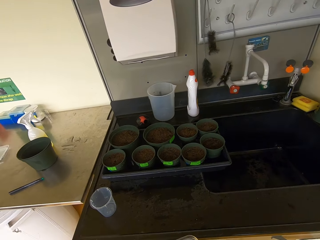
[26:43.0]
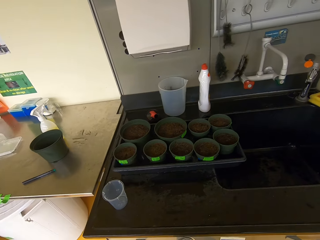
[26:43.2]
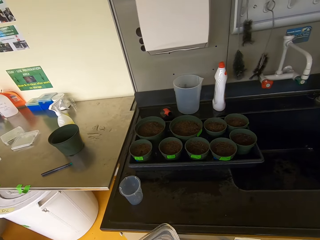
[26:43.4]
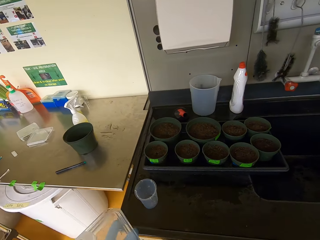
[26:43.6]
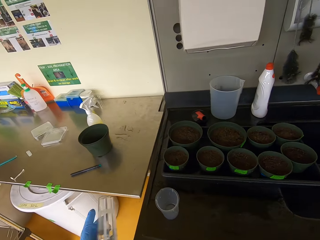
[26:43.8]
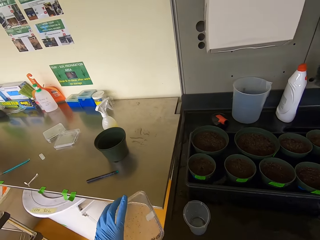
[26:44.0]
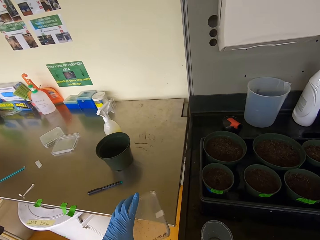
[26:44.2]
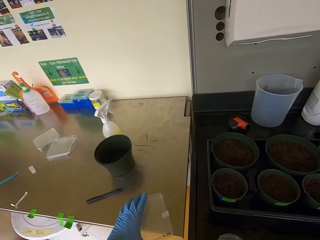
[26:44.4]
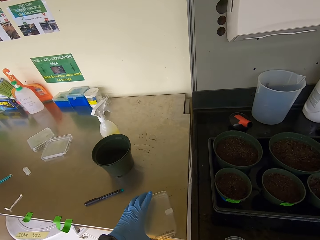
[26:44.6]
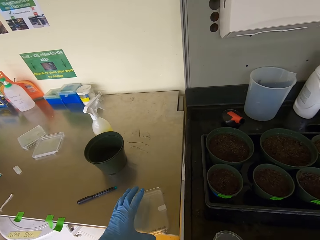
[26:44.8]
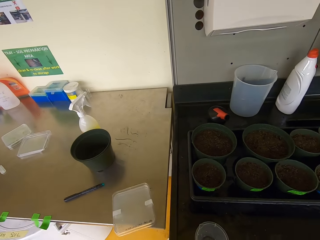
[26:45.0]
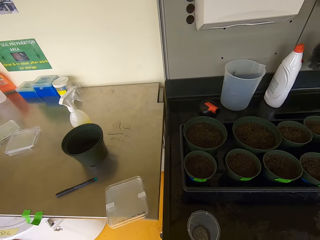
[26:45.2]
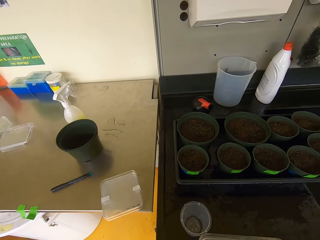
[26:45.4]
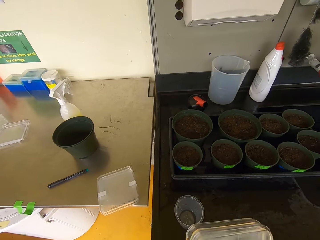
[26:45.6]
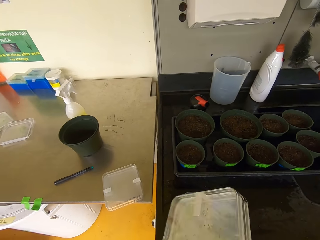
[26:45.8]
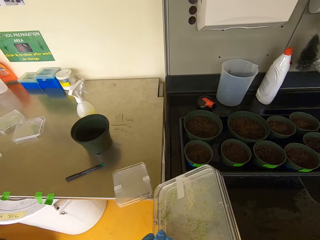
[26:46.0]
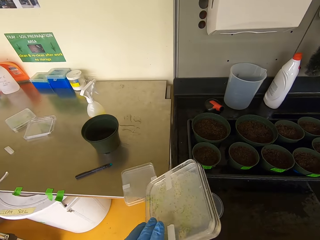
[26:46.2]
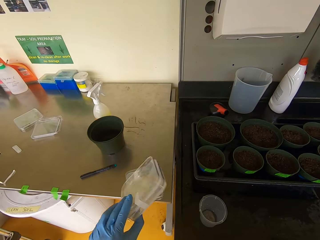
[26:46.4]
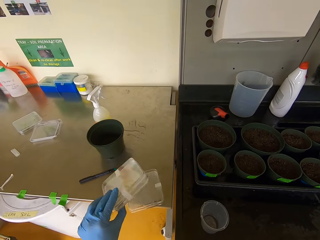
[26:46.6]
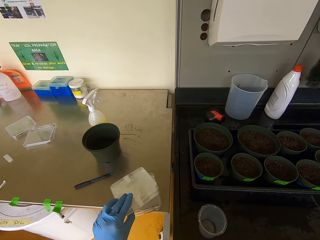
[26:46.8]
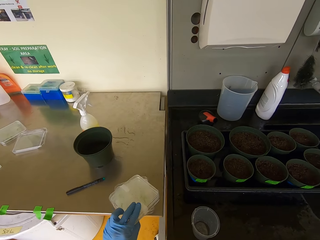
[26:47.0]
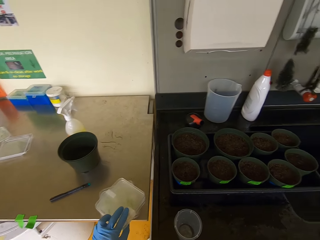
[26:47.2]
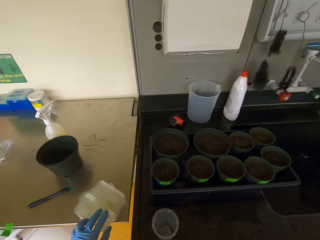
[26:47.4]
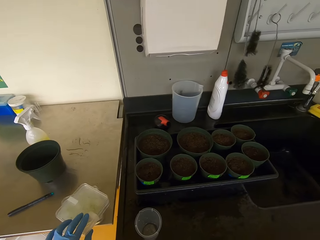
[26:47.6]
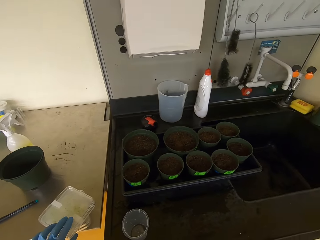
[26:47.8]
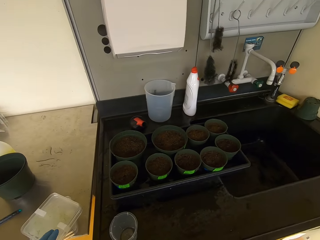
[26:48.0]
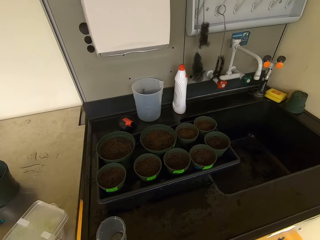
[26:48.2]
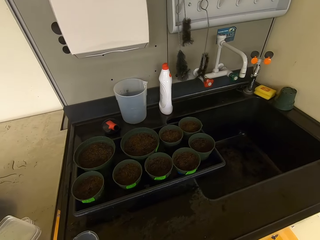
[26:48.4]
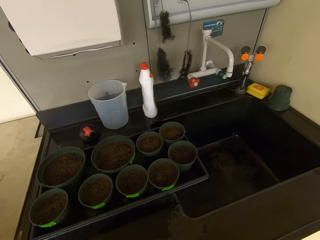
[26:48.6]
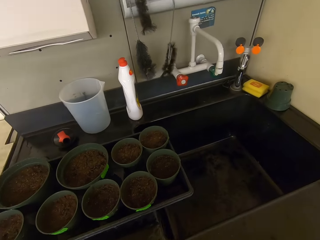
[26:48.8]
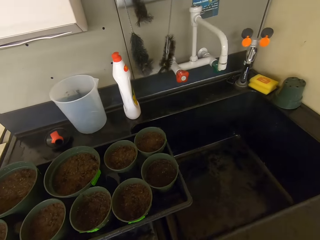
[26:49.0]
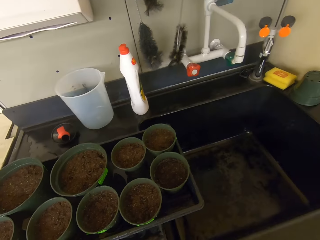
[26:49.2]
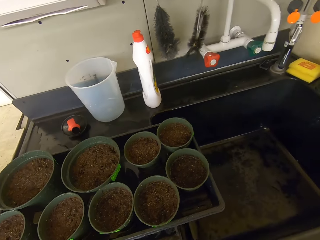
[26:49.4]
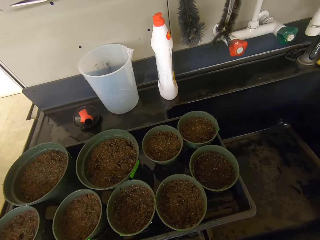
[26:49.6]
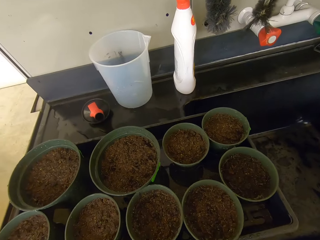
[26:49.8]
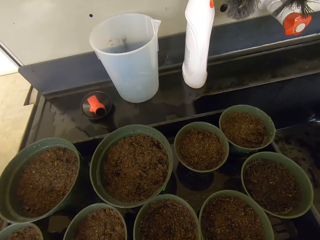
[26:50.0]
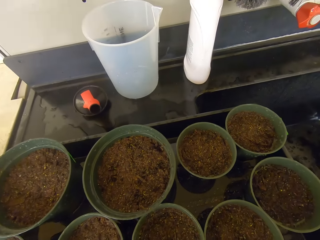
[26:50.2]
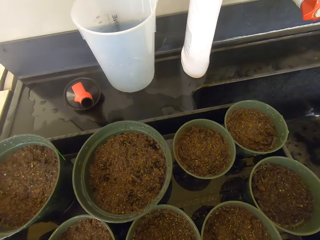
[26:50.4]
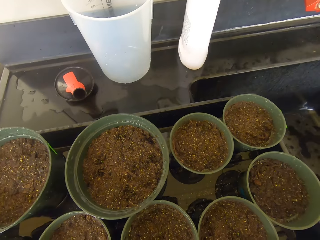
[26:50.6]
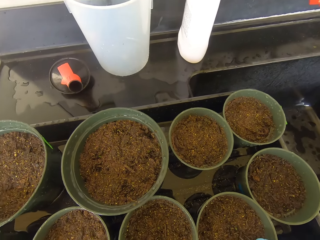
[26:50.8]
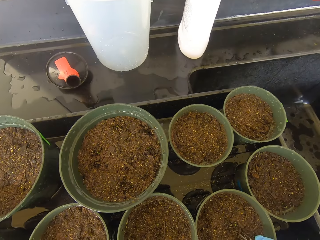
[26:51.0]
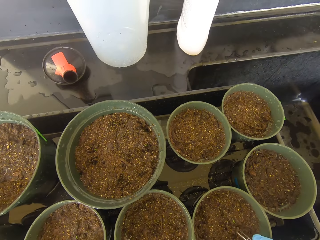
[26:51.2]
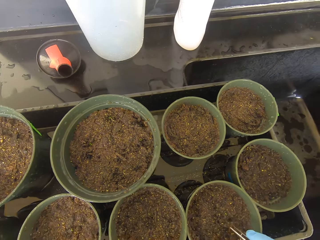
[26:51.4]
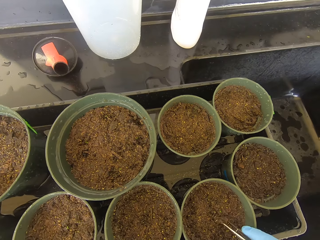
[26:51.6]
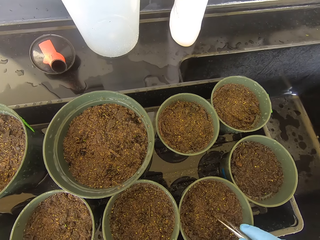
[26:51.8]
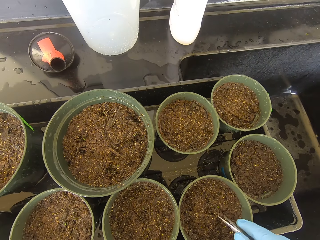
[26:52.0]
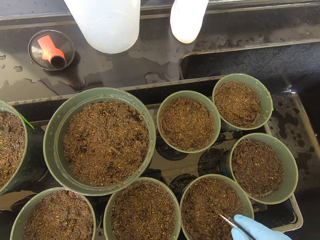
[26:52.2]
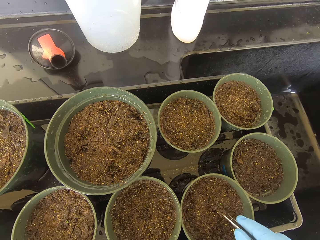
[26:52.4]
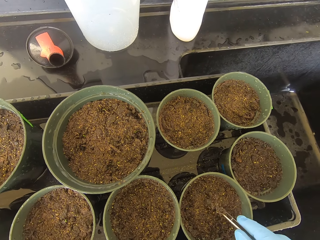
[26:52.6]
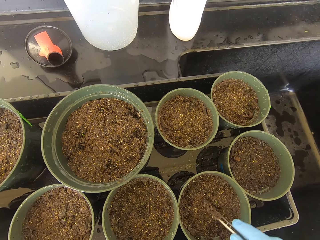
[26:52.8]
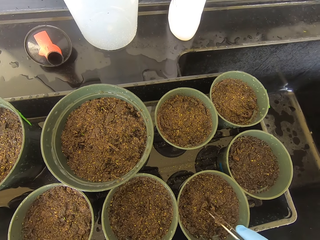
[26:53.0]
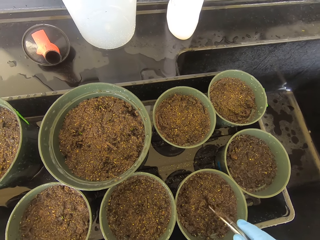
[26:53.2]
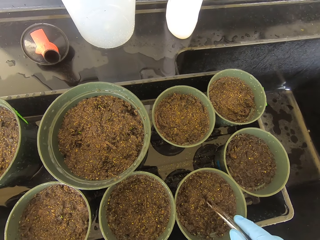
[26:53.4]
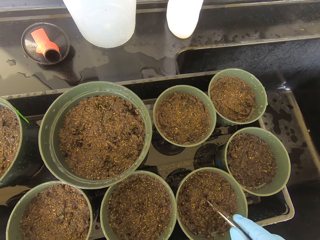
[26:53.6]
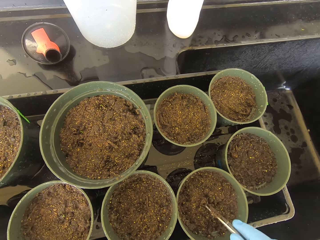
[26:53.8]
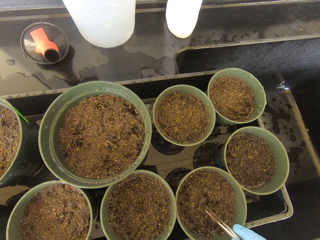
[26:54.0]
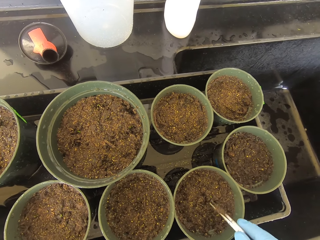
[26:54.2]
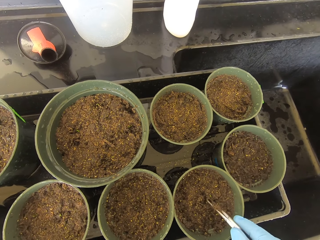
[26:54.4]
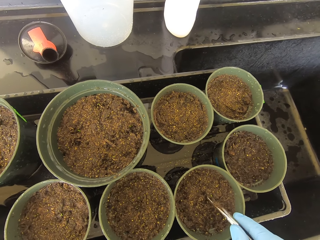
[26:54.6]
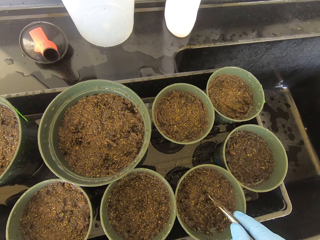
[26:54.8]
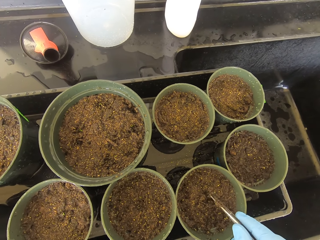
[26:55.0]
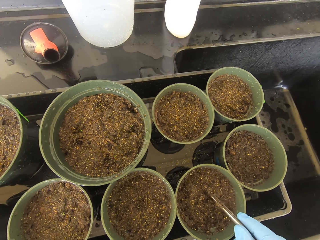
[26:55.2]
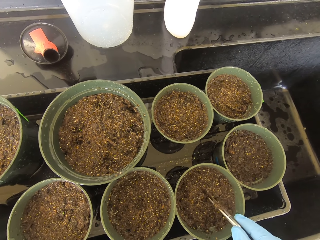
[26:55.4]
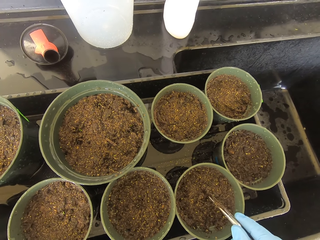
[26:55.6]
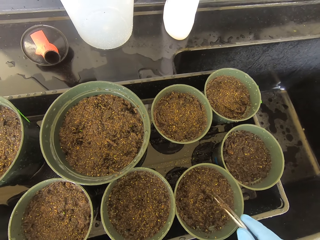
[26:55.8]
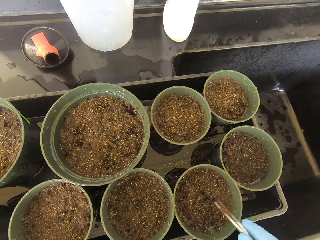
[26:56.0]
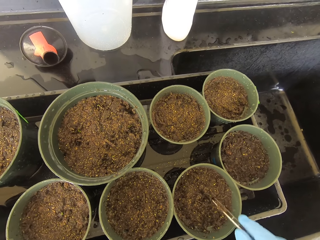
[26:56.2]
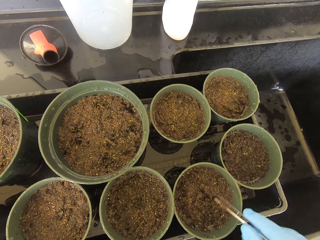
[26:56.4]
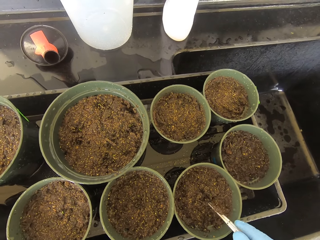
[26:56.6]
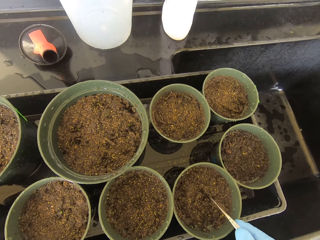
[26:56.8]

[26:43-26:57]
The camera wearer puts the seedling container or case on the counter. They lift the case. They put the case down. They look around. They uproot a seedling. They dig into the soil.

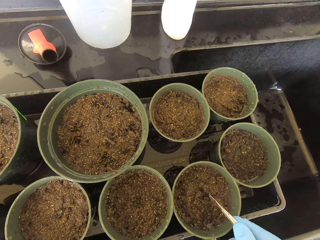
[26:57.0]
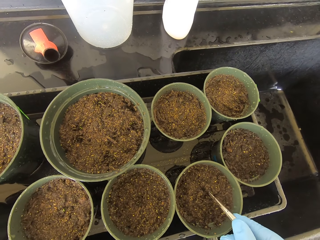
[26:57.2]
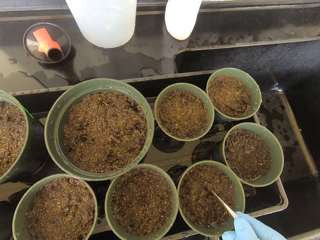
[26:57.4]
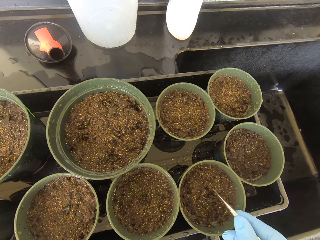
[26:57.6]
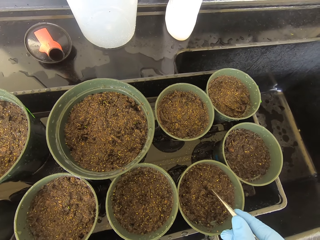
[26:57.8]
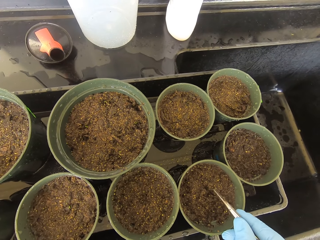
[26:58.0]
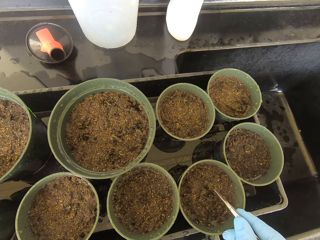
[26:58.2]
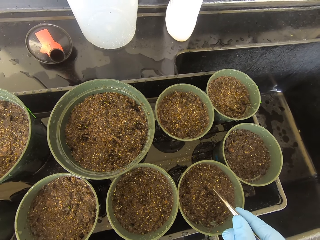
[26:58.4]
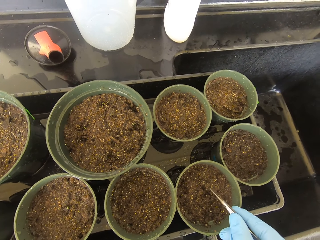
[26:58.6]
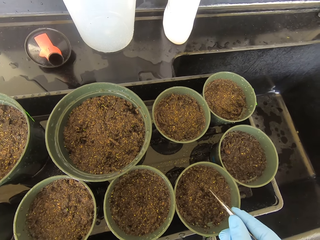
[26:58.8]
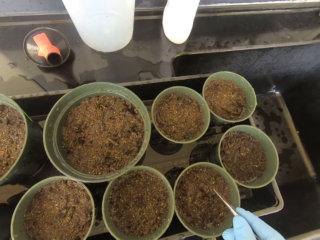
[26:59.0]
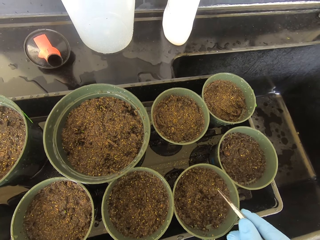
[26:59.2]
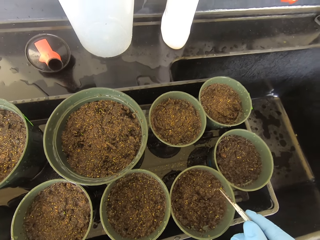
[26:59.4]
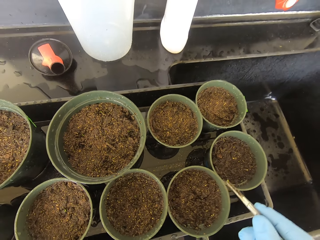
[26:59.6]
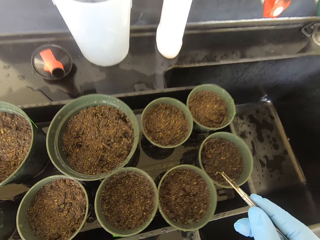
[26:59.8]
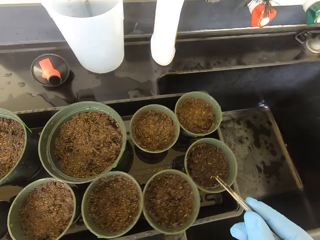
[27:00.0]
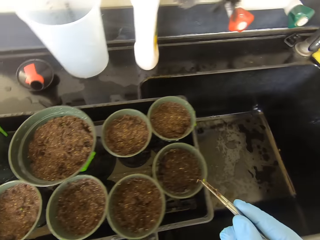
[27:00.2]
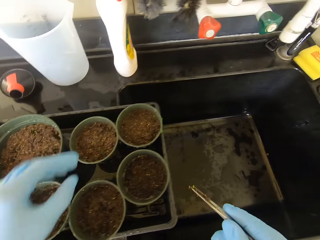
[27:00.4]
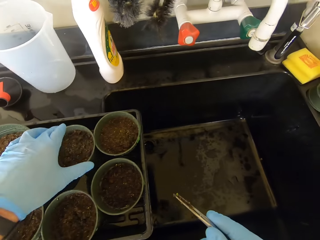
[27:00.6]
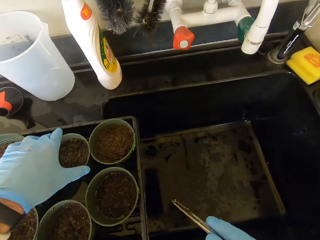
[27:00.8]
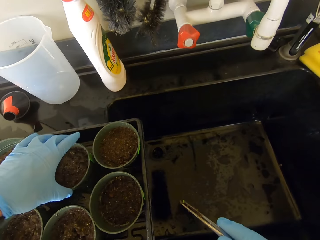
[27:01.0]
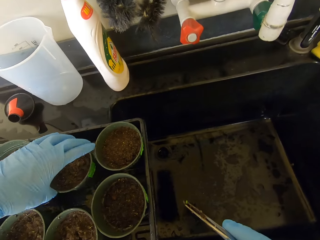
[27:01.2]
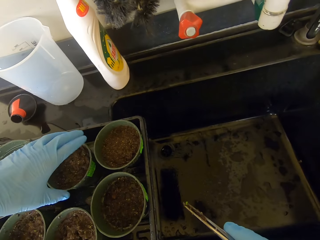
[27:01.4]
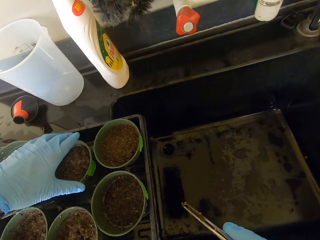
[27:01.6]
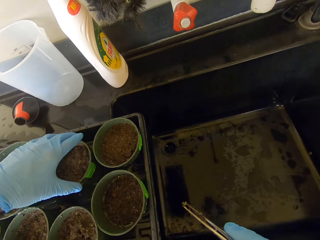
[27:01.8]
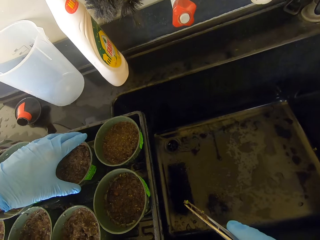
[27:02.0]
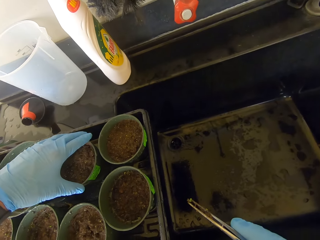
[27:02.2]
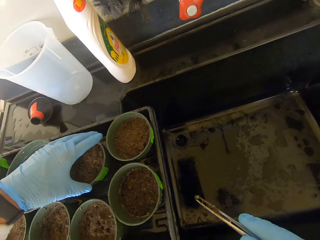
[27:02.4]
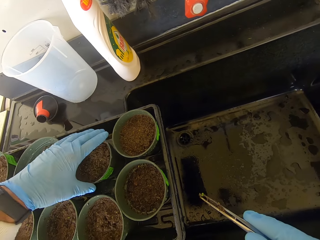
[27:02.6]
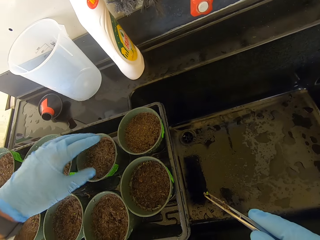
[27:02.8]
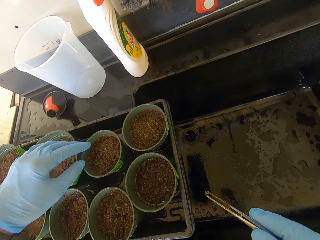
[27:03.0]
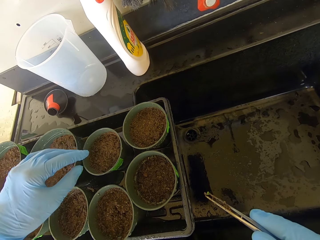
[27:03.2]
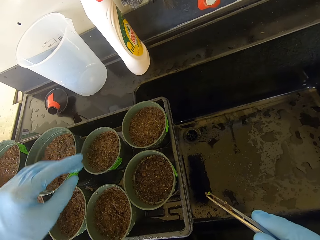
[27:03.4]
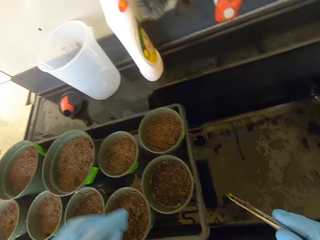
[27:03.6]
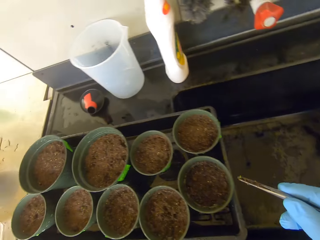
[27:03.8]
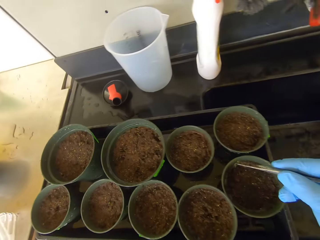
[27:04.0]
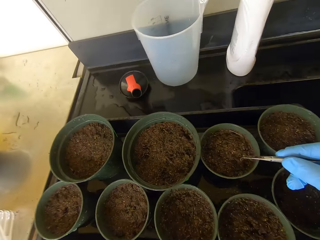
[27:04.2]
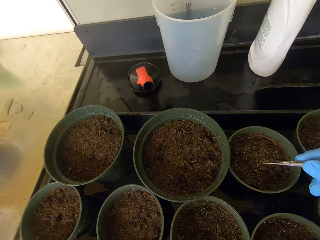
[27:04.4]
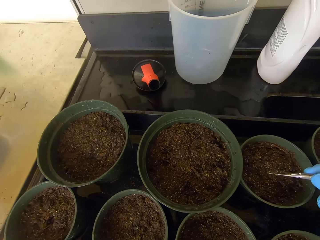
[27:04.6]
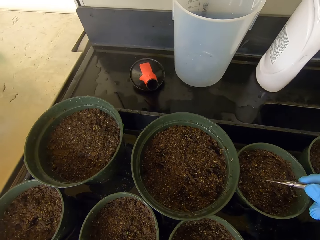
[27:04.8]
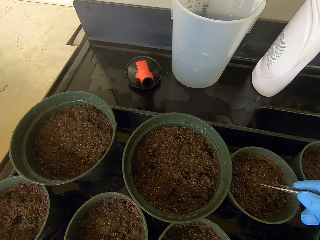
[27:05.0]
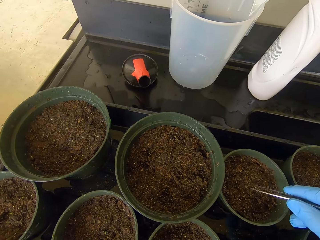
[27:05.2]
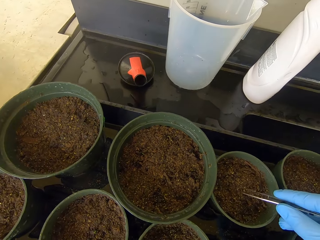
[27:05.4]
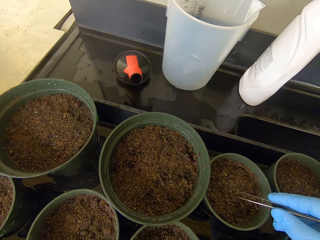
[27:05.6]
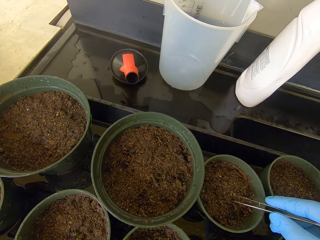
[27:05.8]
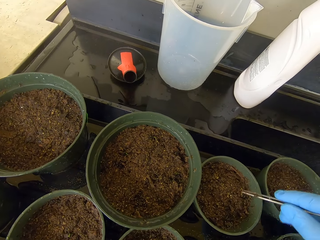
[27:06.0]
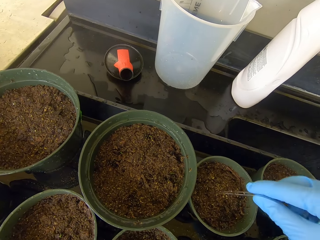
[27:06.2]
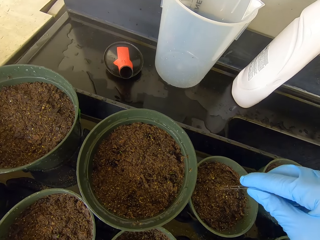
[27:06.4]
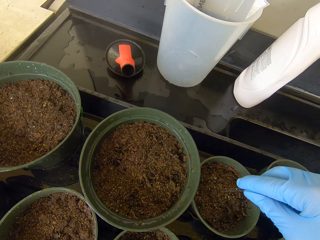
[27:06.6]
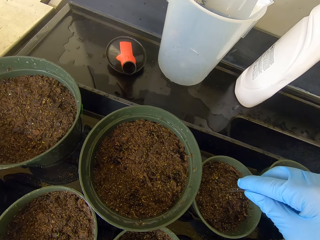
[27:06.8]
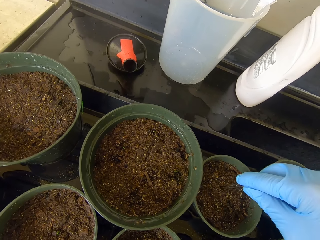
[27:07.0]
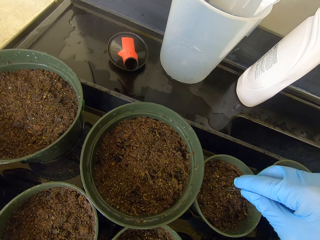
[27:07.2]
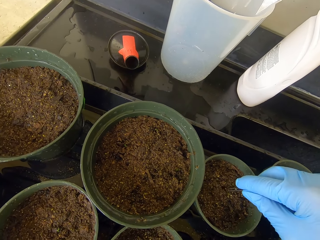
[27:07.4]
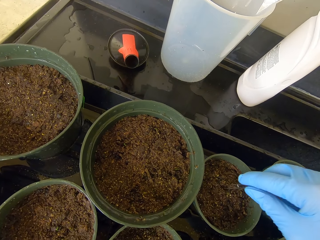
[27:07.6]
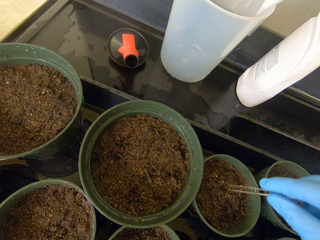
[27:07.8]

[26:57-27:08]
The camera wearer lifts the seedling. They rotate a plastic pot. They move a vase. They put the seedling into the soil.
